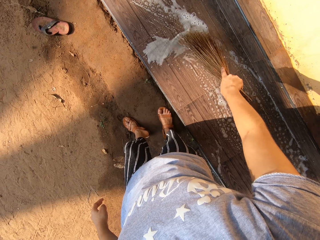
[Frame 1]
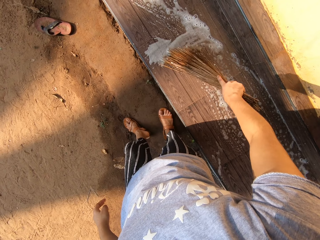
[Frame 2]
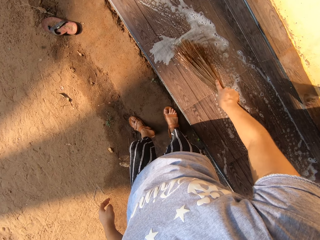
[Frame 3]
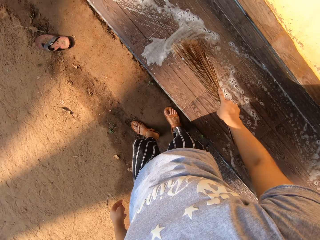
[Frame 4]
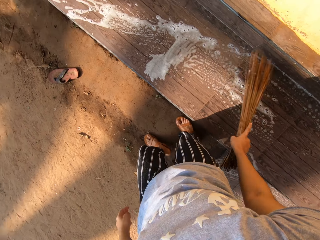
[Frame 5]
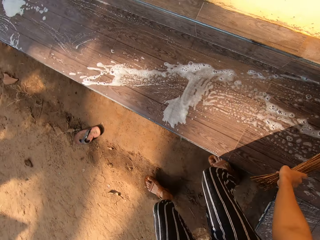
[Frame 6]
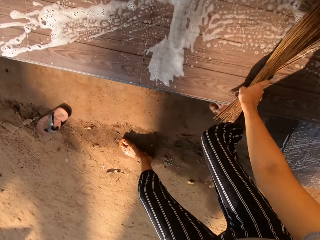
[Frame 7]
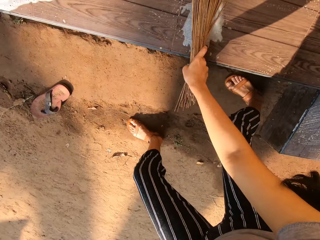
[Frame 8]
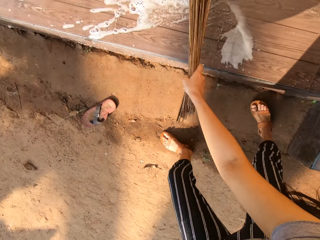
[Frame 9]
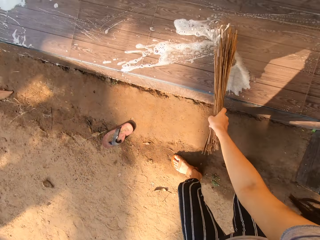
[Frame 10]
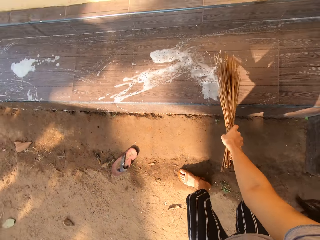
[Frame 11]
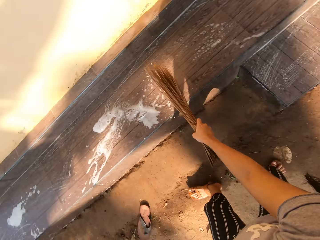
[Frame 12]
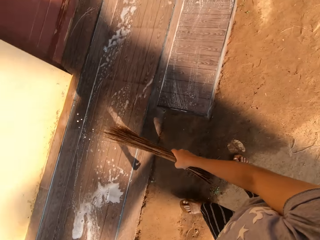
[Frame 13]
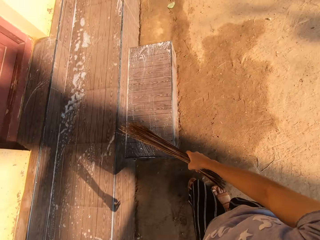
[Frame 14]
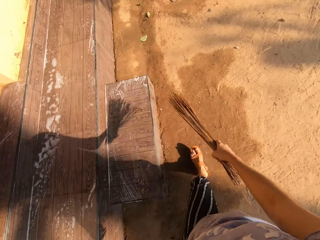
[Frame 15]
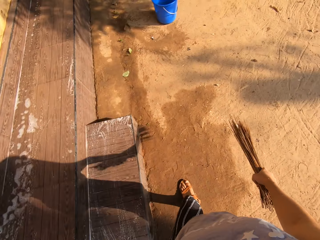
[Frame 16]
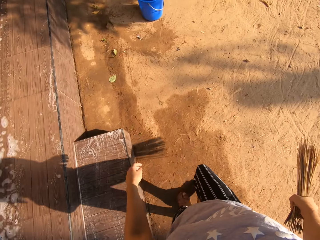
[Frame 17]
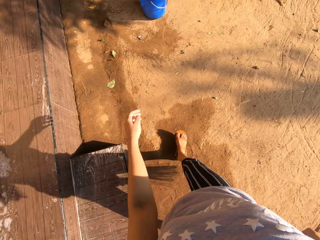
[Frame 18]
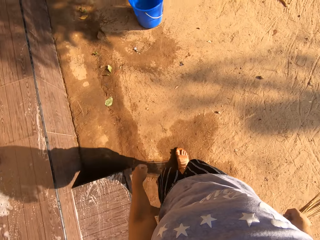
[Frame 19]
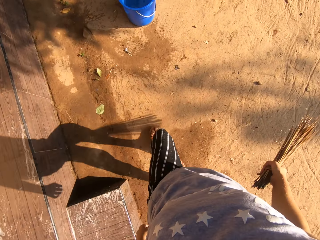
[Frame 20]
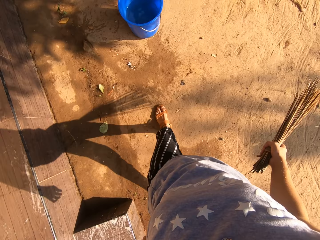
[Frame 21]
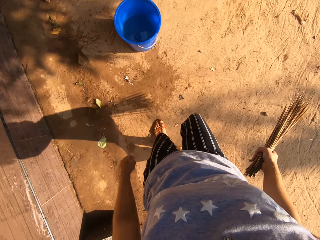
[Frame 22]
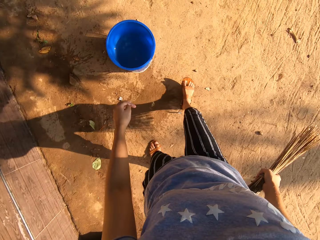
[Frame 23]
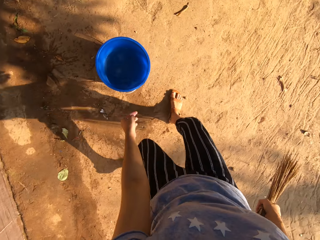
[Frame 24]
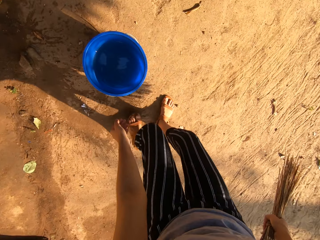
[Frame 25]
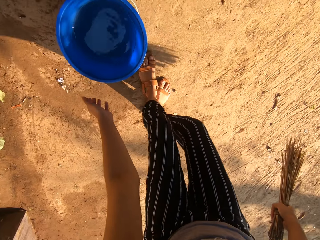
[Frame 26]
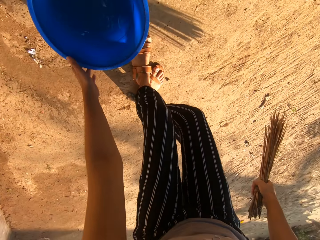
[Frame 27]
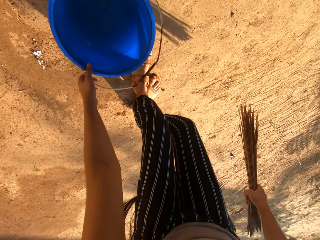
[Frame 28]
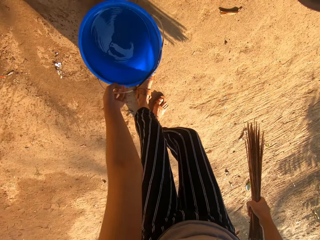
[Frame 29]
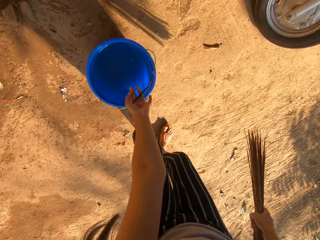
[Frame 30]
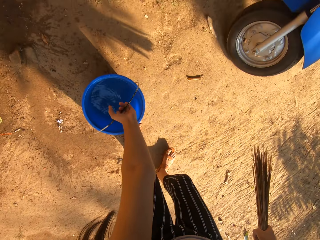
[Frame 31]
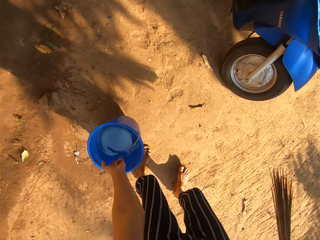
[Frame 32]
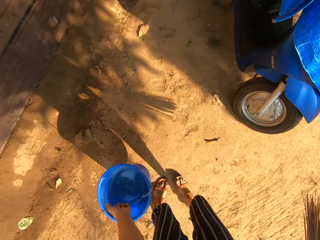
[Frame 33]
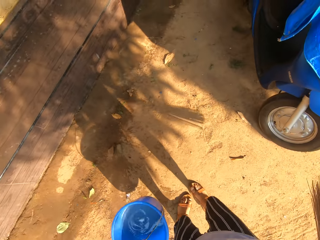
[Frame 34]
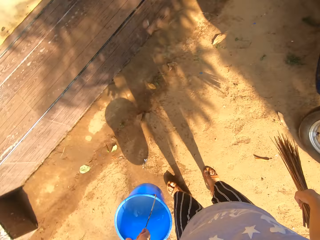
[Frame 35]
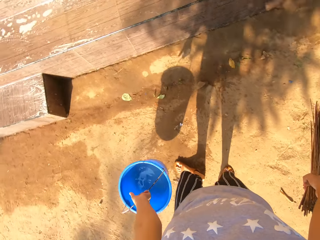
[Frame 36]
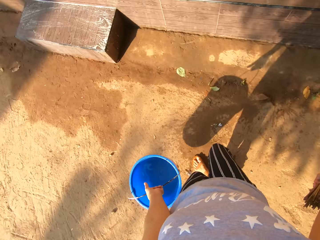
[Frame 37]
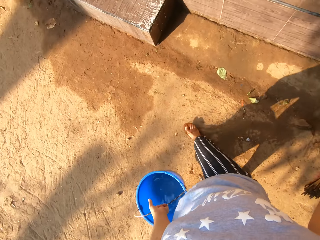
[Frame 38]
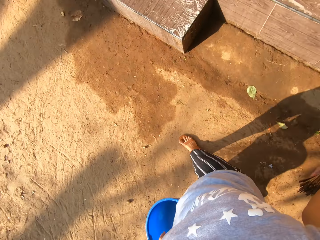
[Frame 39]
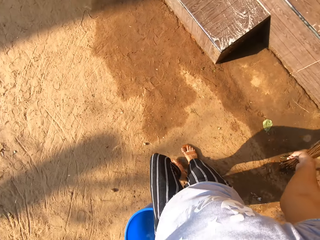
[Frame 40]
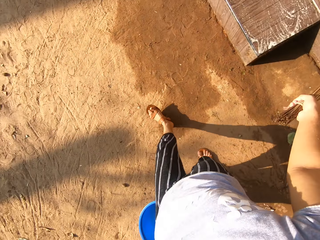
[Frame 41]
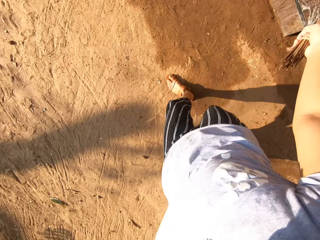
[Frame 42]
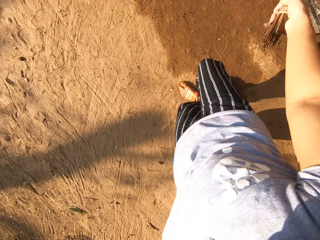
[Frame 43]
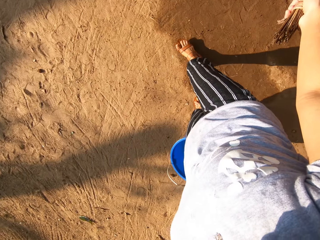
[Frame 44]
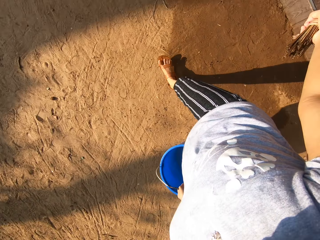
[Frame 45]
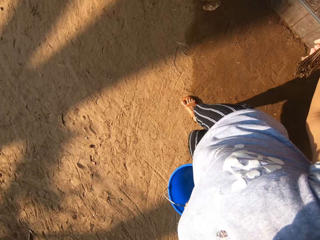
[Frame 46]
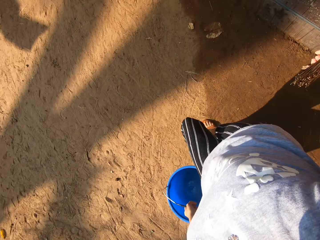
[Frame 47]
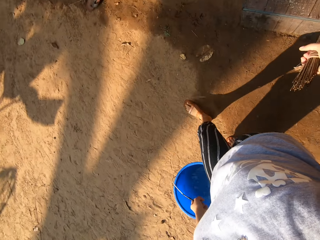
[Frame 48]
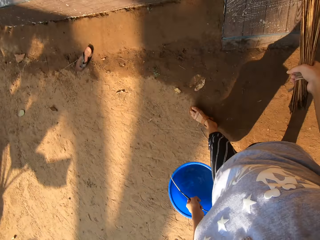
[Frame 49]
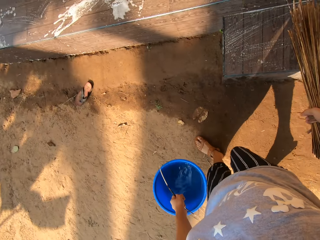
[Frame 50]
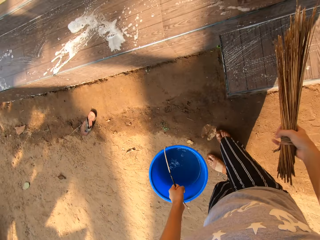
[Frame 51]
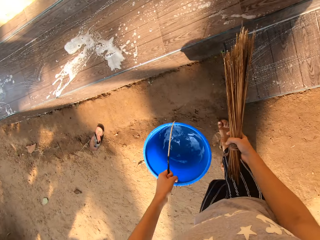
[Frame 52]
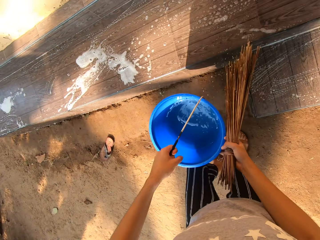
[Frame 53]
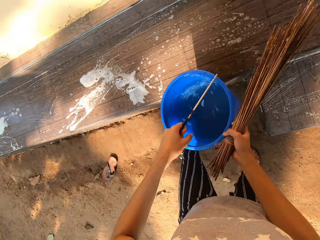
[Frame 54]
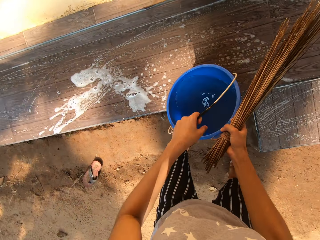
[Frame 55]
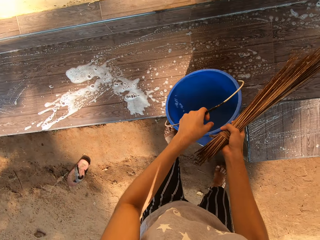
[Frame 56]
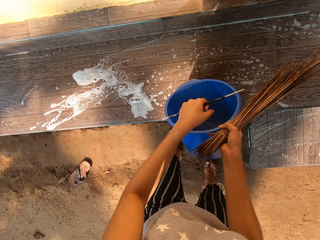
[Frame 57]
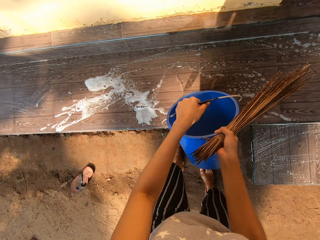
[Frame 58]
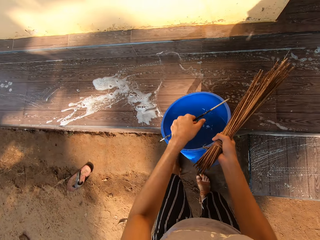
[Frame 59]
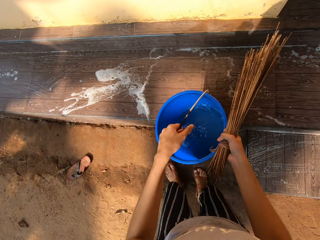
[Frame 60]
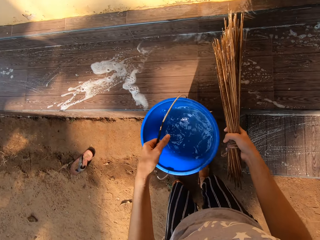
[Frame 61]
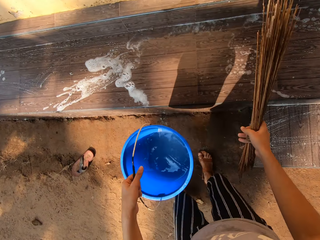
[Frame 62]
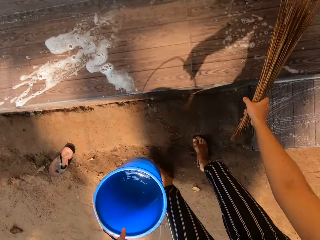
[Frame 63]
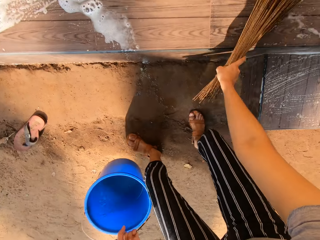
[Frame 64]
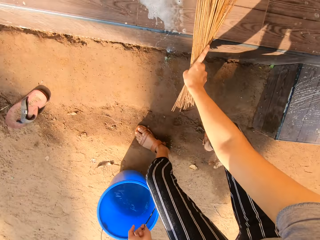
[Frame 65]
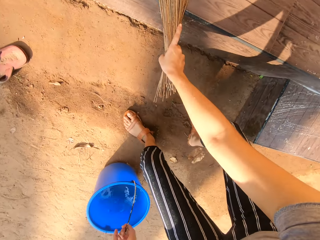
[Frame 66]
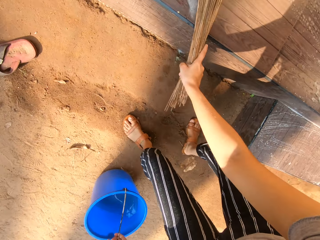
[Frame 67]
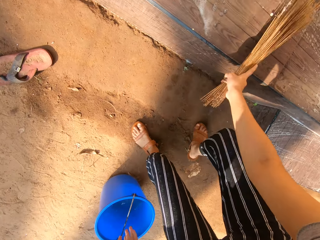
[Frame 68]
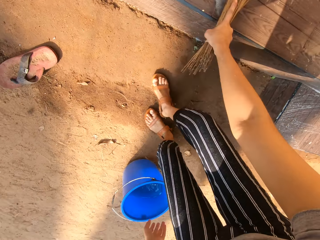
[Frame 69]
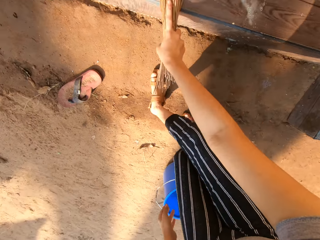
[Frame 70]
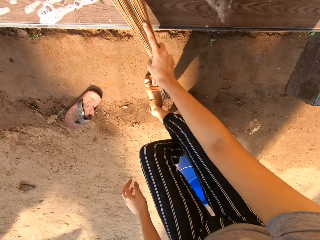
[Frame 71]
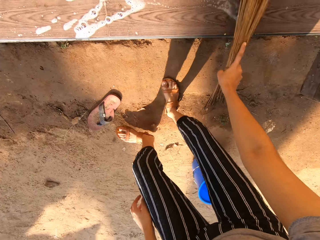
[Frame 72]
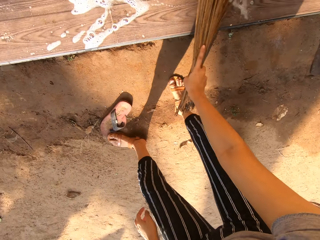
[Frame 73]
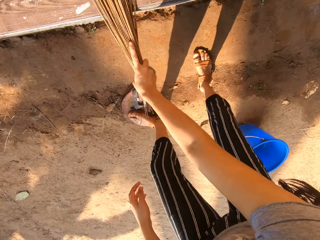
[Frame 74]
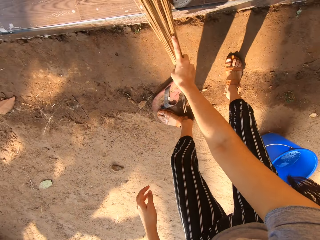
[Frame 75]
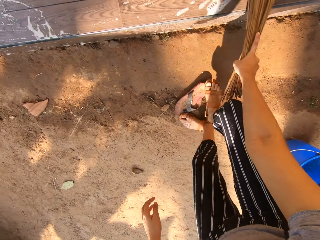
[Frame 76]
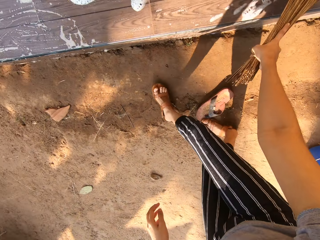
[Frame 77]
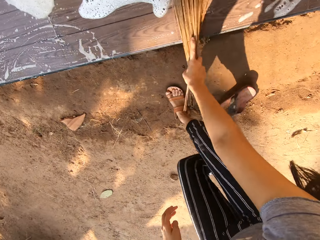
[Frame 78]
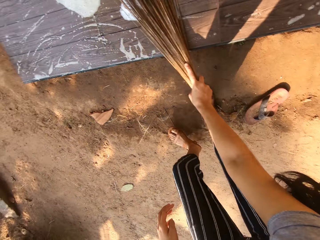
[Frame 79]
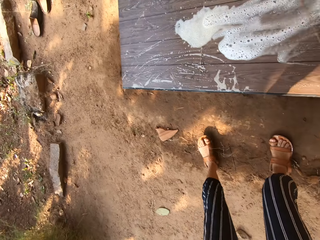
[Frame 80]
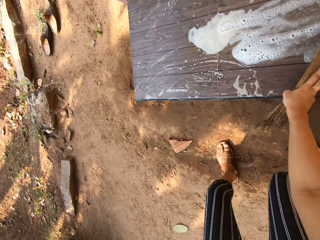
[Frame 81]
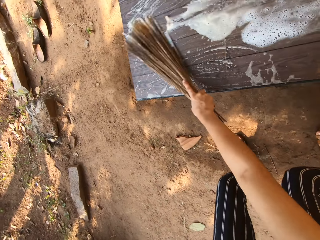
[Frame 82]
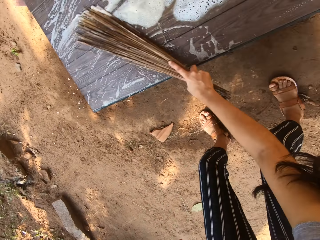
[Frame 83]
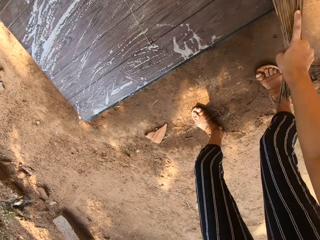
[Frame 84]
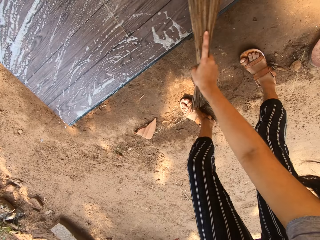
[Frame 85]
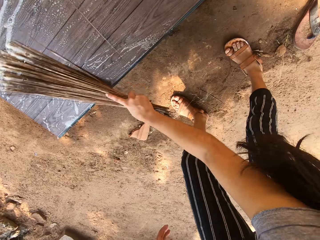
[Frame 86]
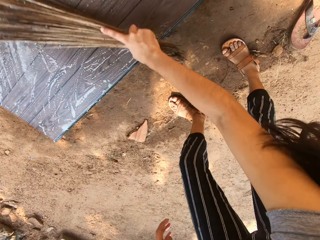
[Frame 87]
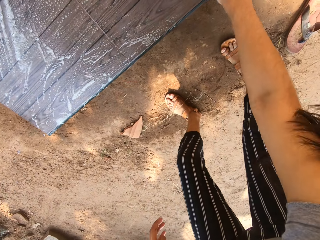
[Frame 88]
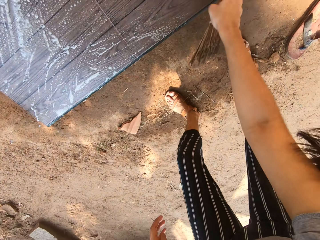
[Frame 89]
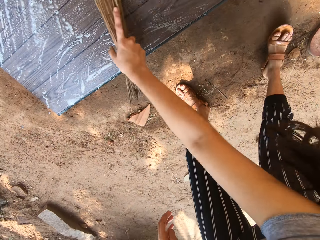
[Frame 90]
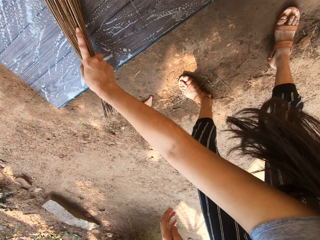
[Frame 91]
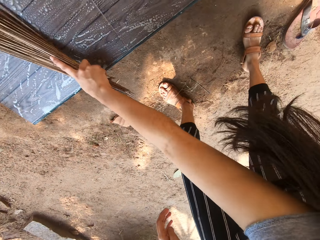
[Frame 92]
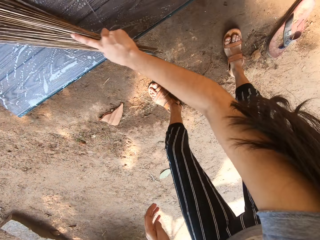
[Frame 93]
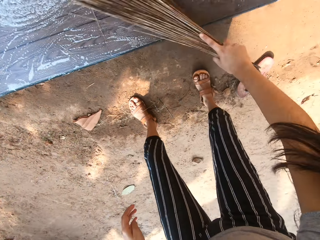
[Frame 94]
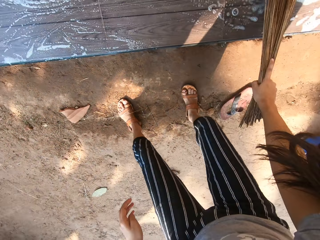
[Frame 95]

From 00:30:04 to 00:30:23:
The camera wearer hits the tiled step with the broom in her right hand. She walks towards the blue bucket of water. She takes the handle of the blue bucket of water with her left hand and lifts up the blue bucket of water from the ground with the handle in her left hand. She walks towards the tiled steps with the blue bucket of water in her left hand. She pours water from the blue bucket in her hands on the tiled step. She drops the blue bucket of water on the ground with her left hand and cleans the tiled steps with the broom in her right hand.

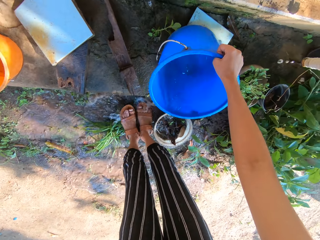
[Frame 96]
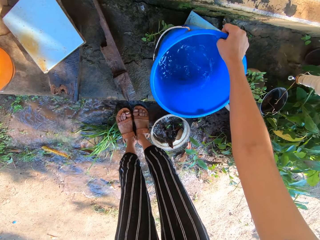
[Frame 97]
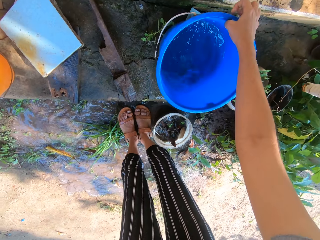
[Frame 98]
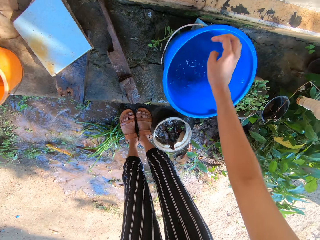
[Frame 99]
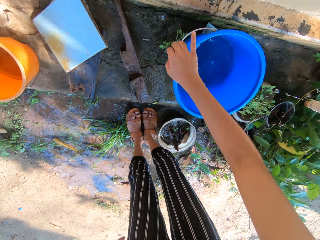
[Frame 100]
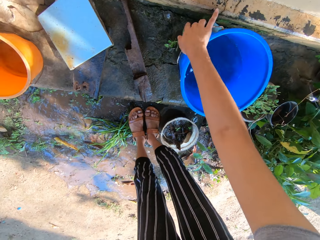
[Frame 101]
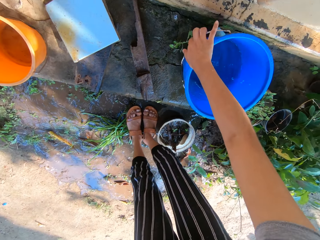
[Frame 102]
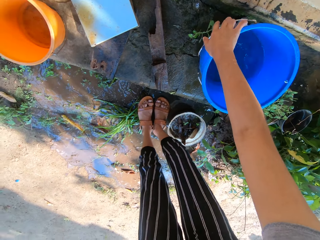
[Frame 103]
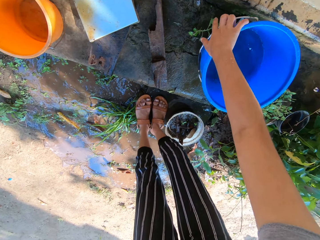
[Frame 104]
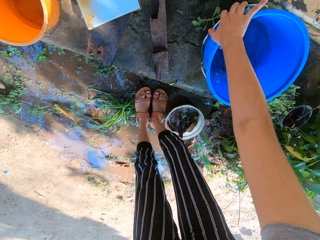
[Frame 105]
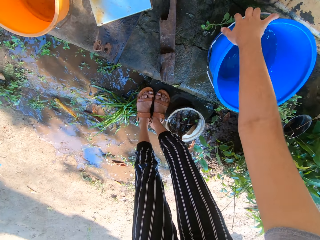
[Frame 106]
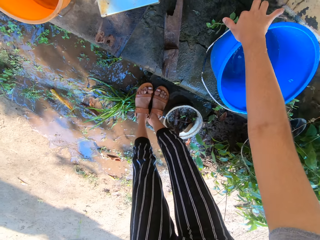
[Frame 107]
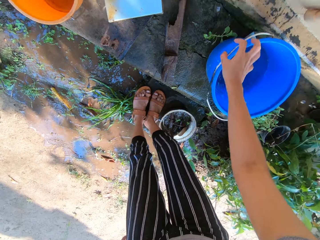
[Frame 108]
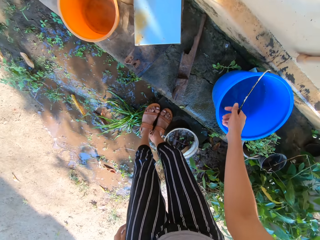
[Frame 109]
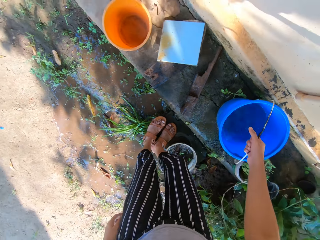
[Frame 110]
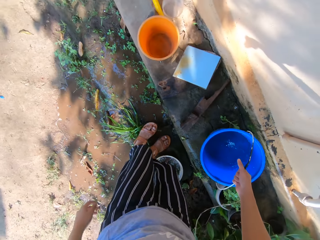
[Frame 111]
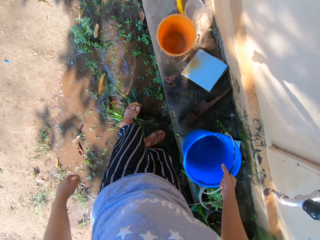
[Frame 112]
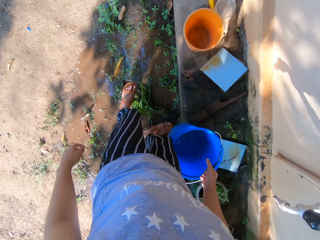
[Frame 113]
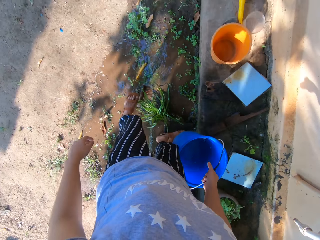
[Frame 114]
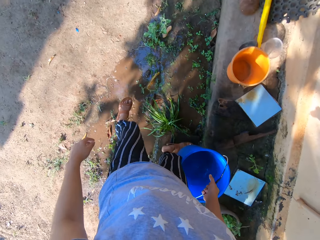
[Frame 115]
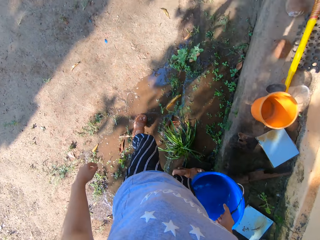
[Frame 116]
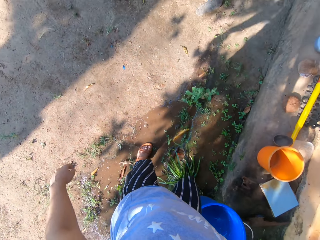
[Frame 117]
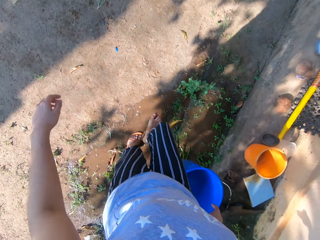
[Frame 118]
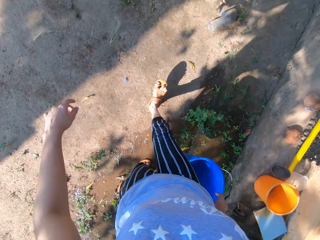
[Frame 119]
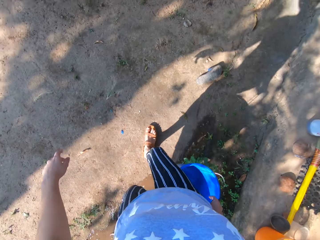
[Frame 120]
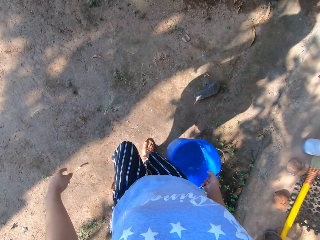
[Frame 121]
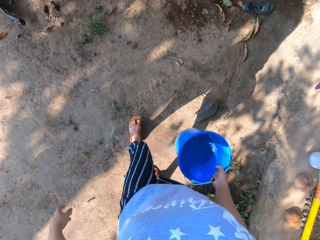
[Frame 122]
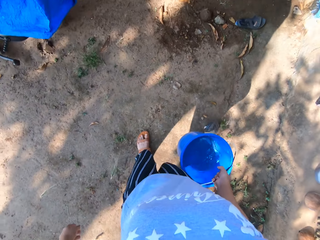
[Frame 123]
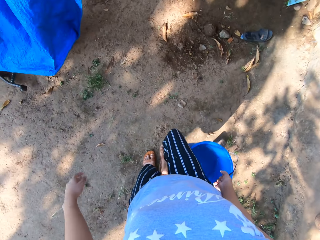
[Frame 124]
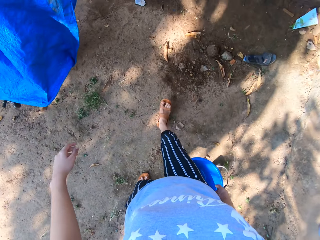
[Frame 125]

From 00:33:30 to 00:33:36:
The camera wearer puts back a pail of water. She carries the bucket with her right hand. She picks up the pail's handle. She walks back to the front yard's step with the pail.
